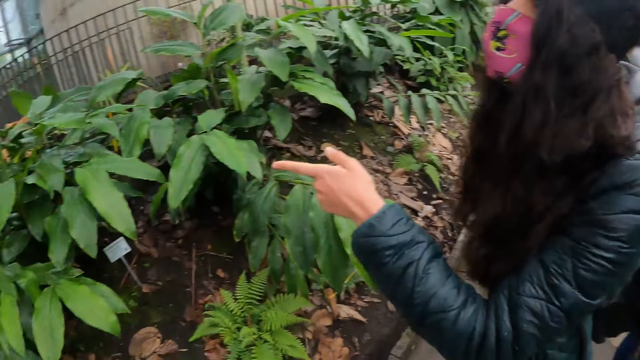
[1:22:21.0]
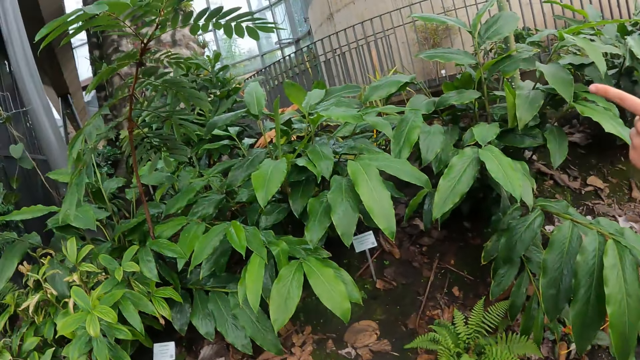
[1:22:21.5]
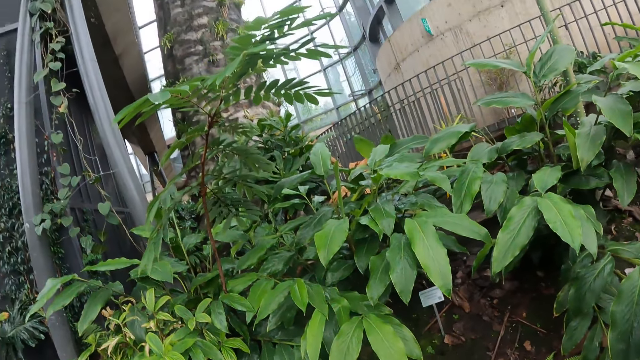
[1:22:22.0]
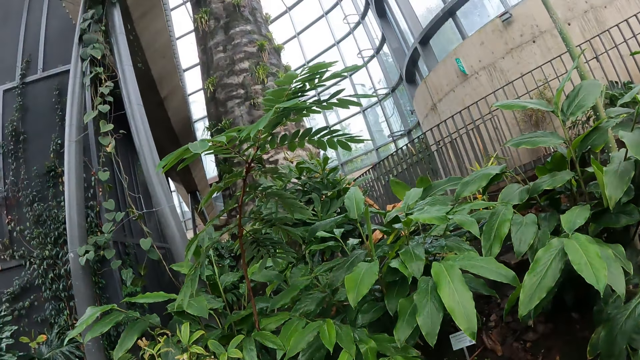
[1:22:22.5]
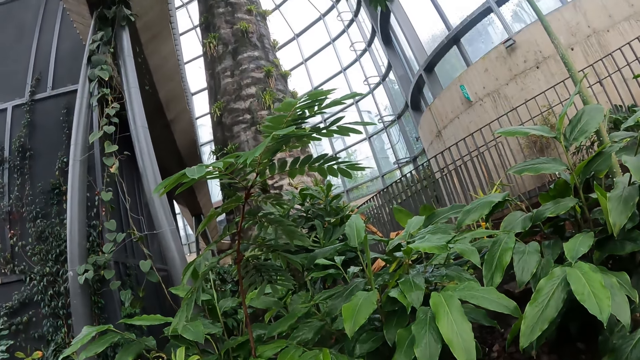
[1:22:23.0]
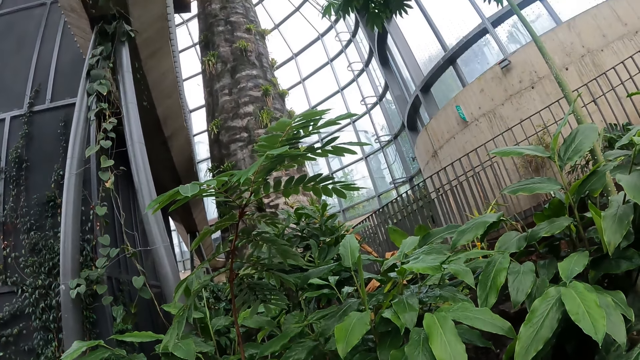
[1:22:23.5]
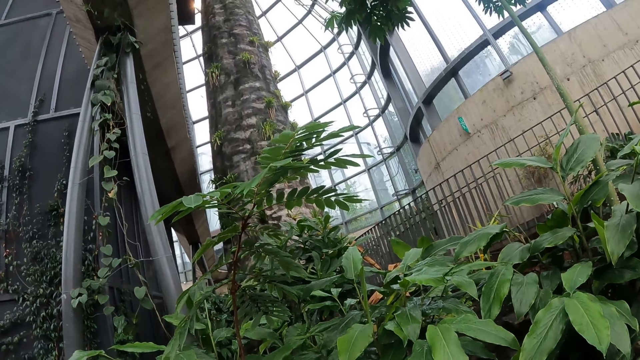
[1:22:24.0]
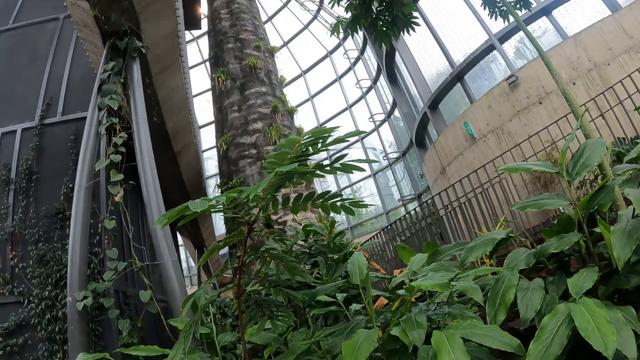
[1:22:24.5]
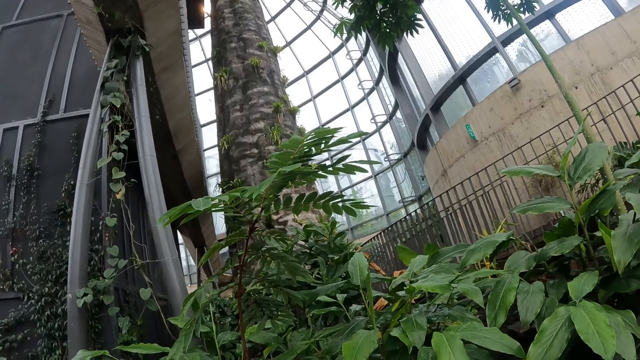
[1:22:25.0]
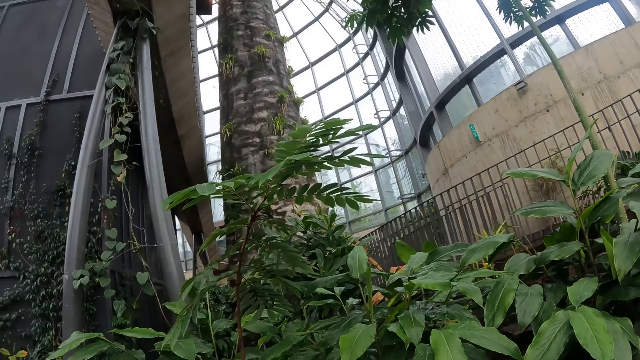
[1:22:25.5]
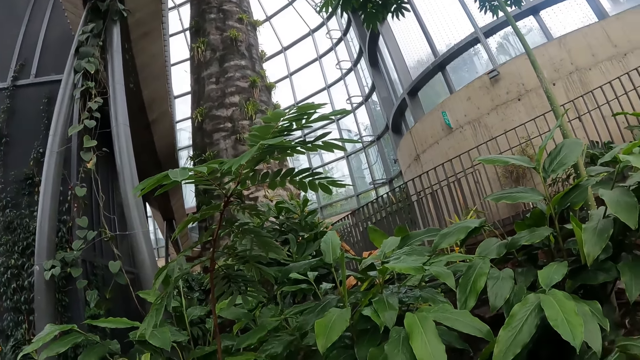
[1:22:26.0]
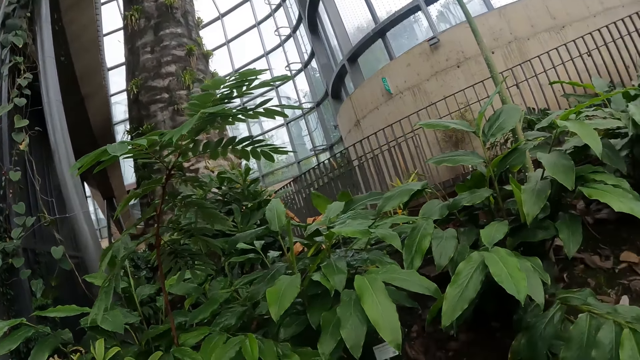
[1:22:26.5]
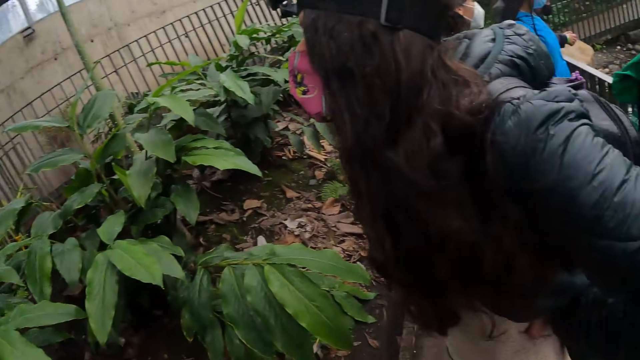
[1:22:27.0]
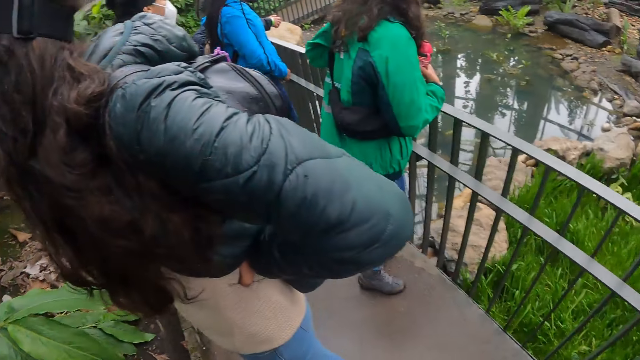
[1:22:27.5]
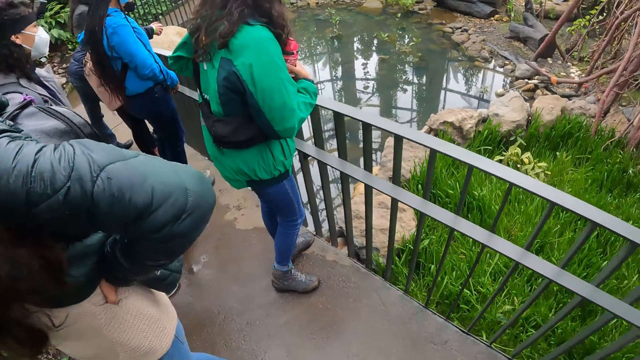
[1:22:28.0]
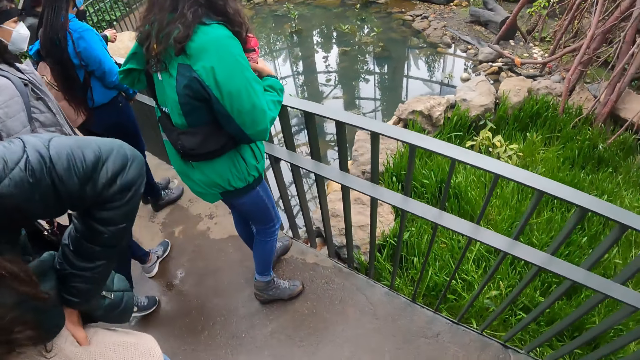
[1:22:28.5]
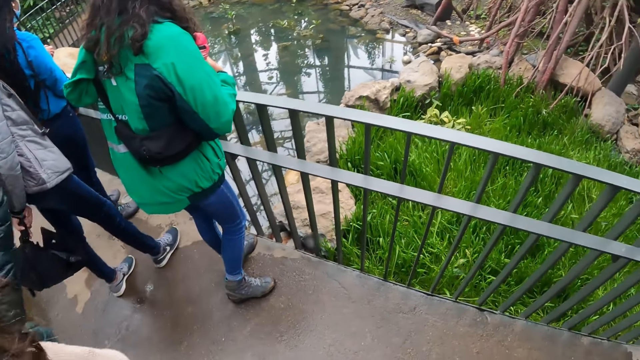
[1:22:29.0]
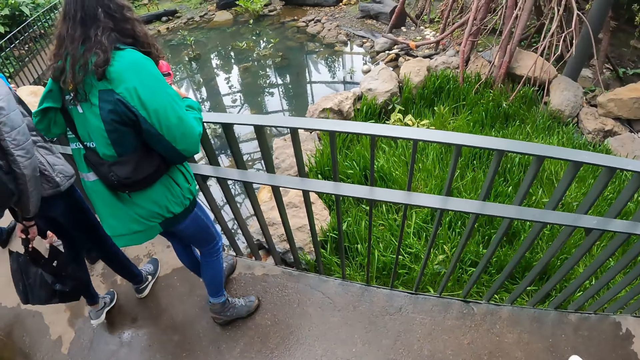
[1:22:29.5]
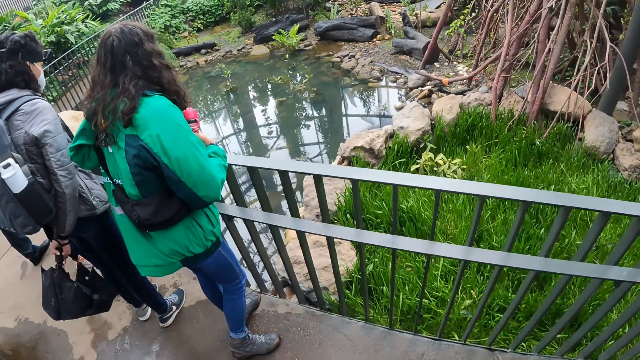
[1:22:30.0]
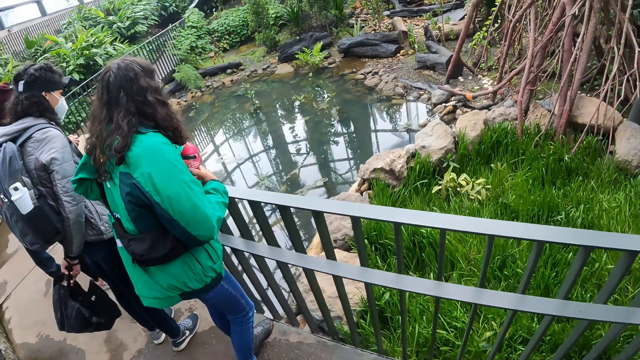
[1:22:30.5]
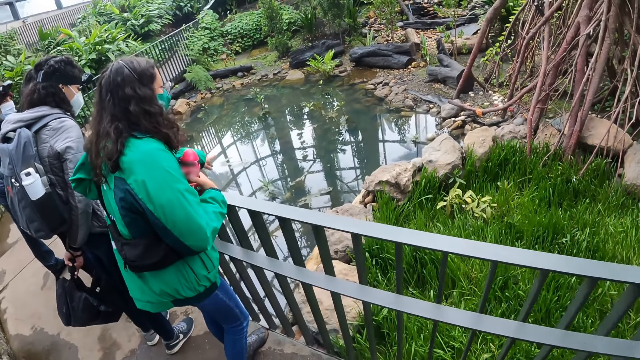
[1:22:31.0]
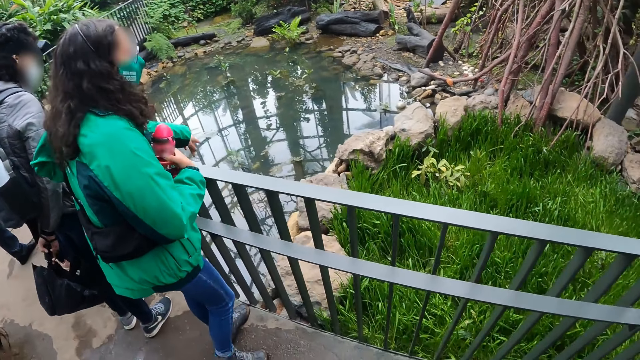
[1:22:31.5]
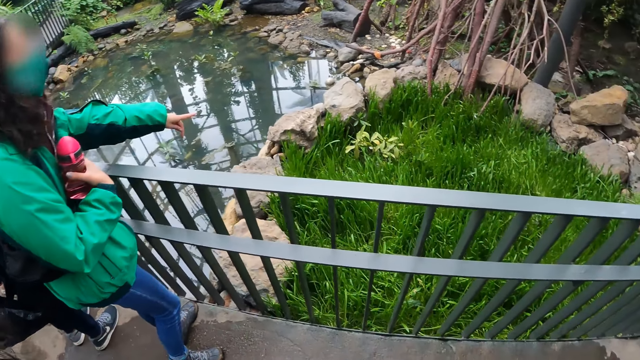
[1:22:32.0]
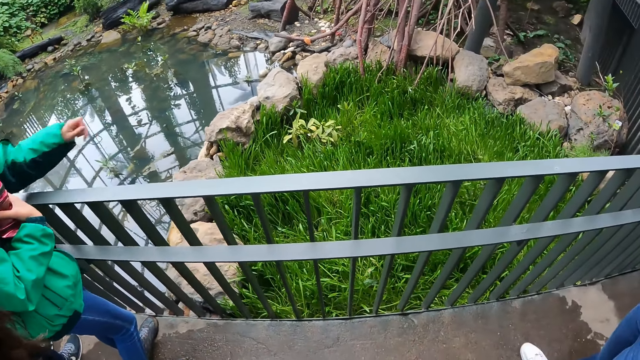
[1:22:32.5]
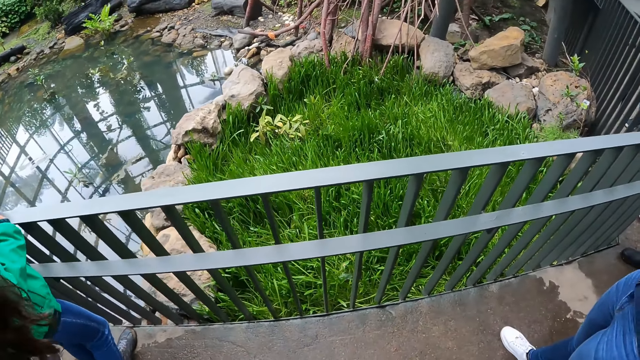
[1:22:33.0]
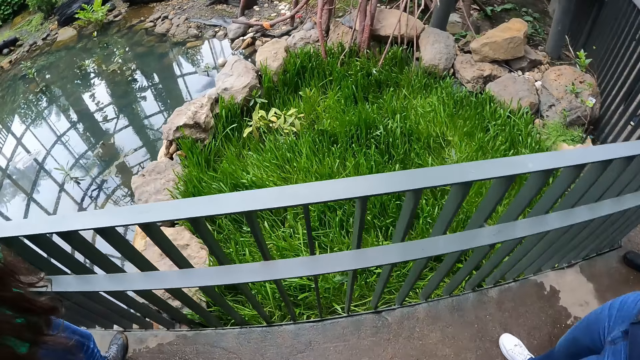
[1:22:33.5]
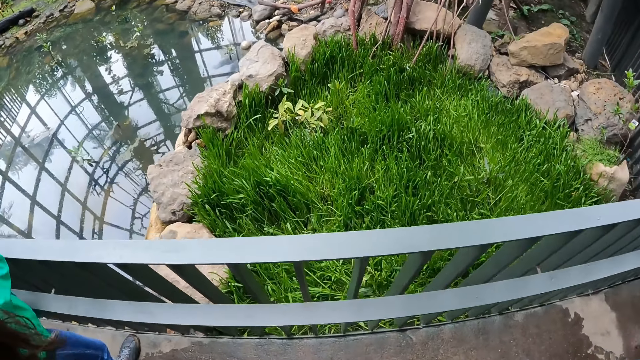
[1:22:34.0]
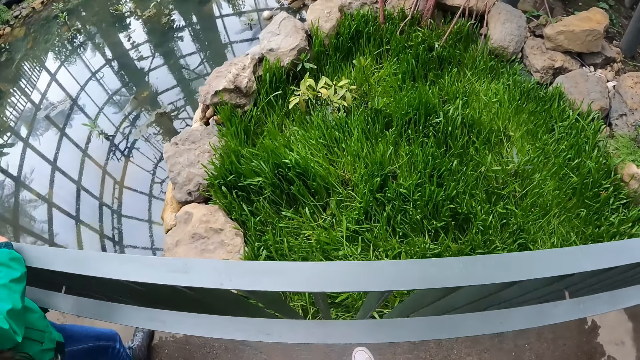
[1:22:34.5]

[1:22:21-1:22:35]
The woman points her left index finger at a tree. Another woman points her left index finger at a lake.

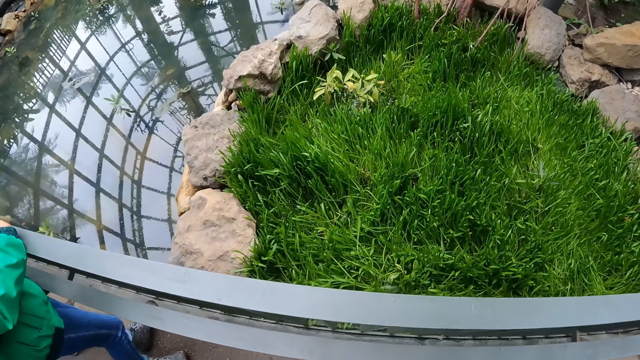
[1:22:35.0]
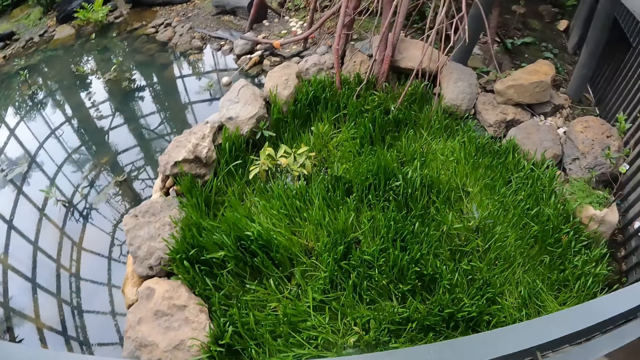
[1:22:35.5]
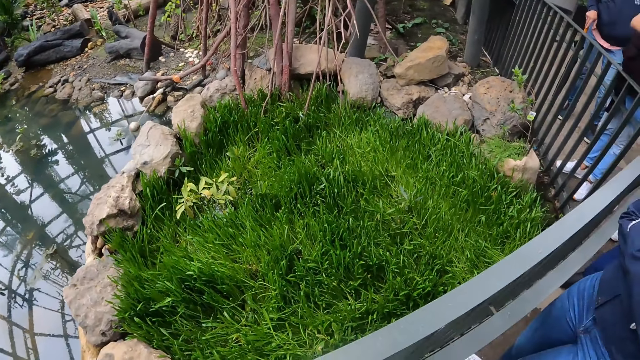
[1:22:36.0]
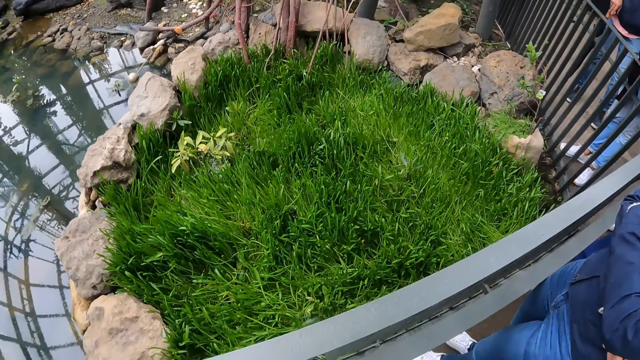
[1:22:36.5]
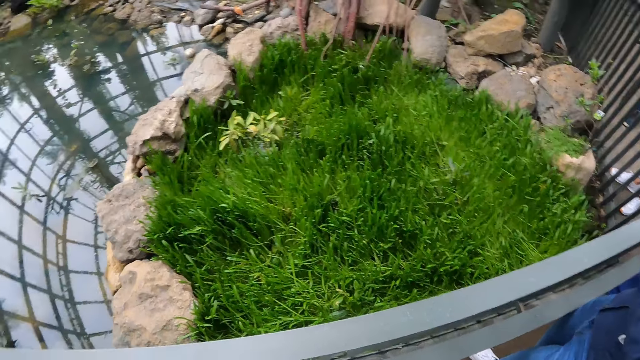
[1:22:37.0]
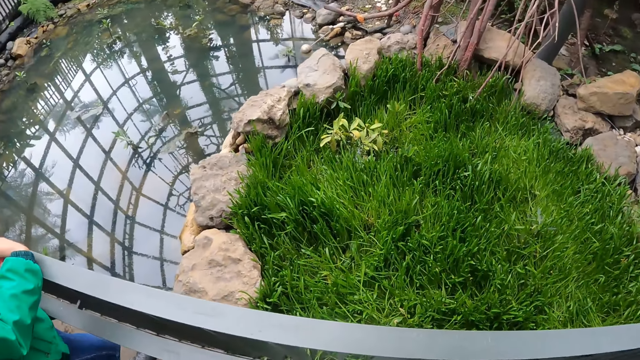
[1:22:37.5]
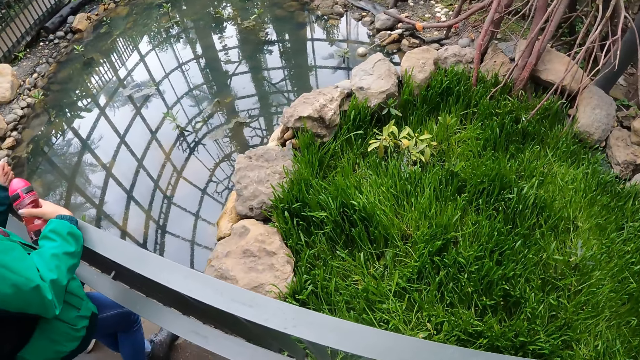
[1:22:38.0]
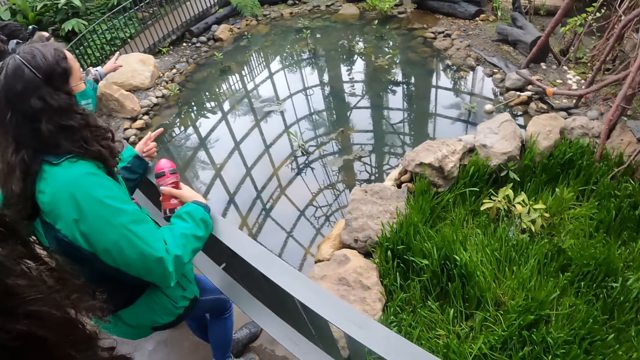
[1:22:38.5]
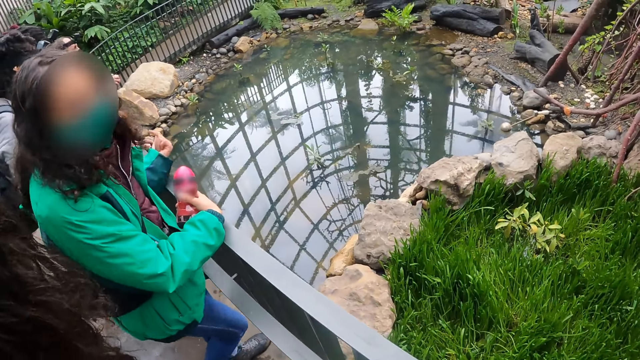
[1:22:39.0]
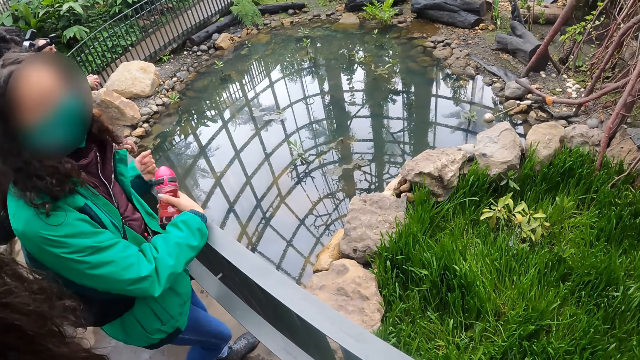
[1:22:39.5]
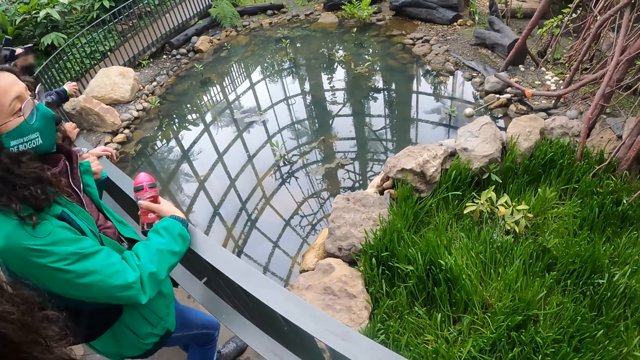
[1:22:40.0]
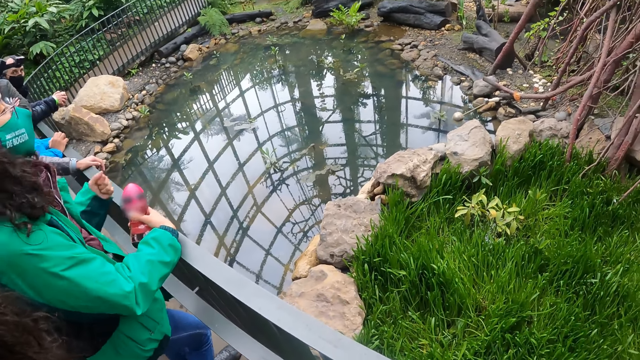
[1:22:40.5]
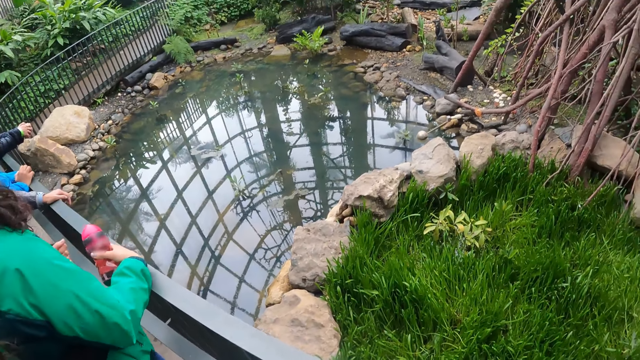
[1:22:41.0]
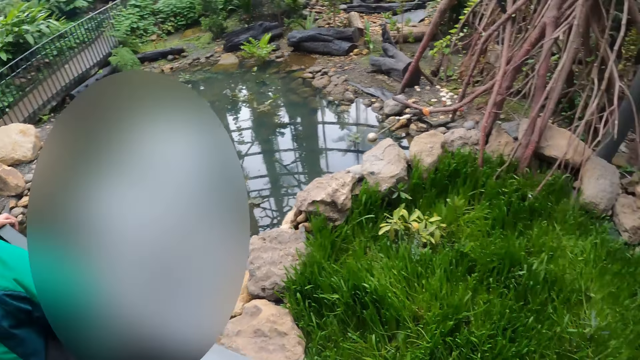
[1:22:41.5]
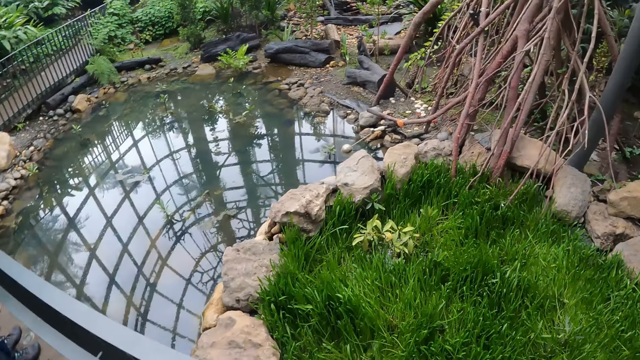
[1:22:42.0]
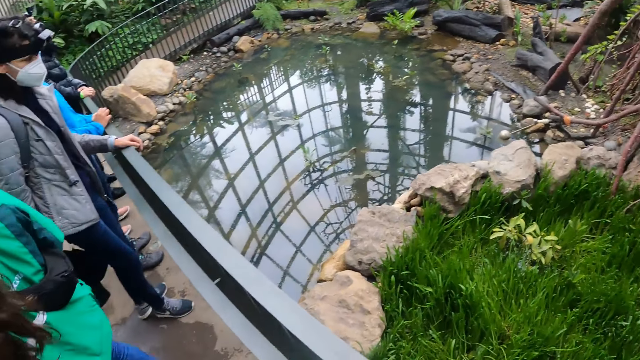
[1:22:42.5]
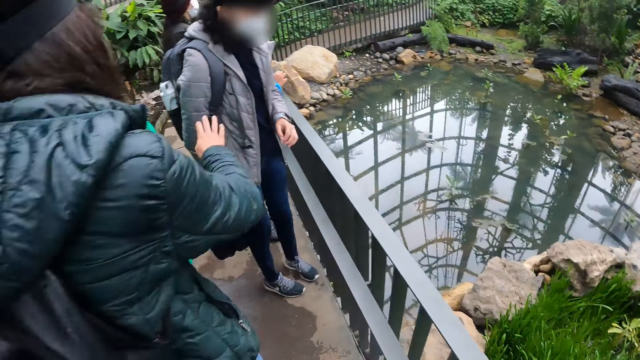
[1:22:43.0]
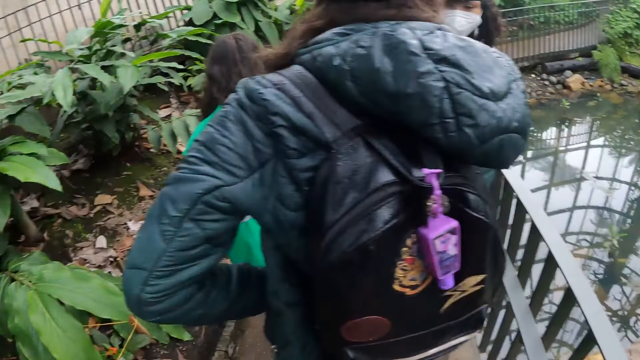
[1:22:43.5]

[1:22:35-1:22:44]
The woman converses with the camera wearer. The camera wearer looks at the woman. They look around.
